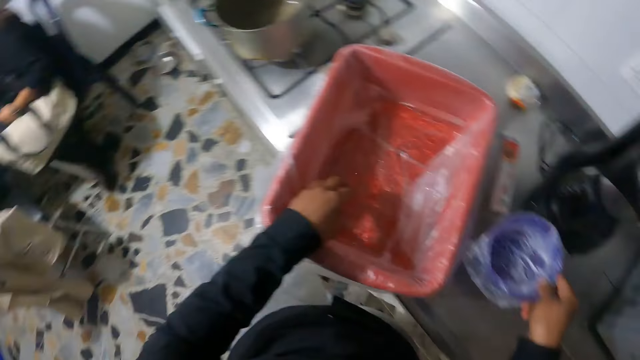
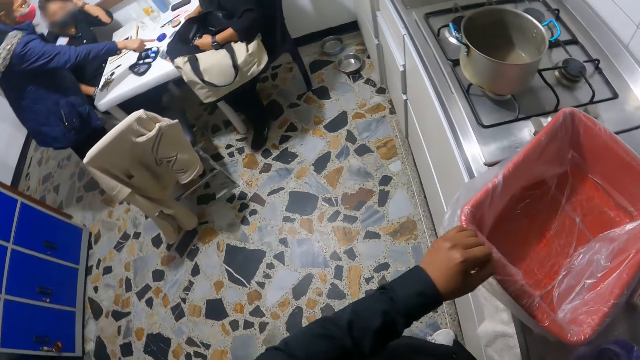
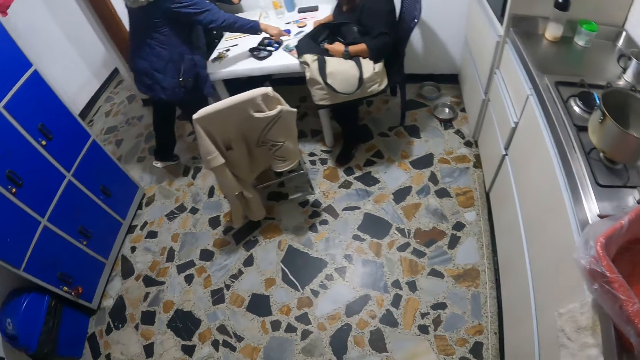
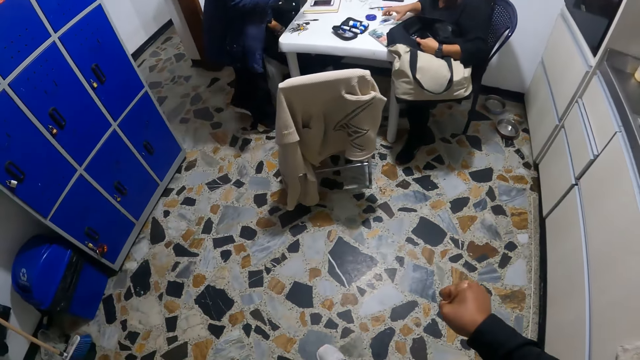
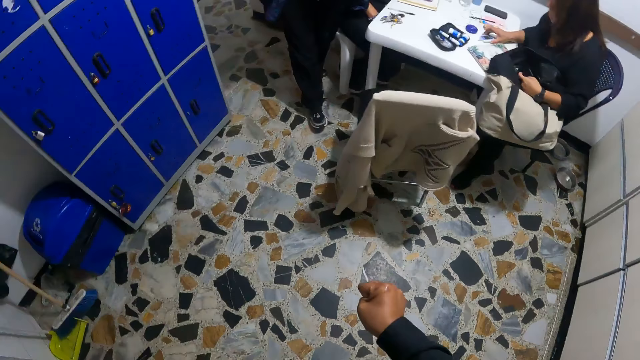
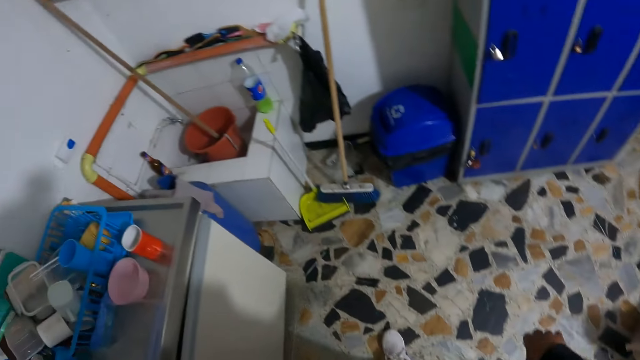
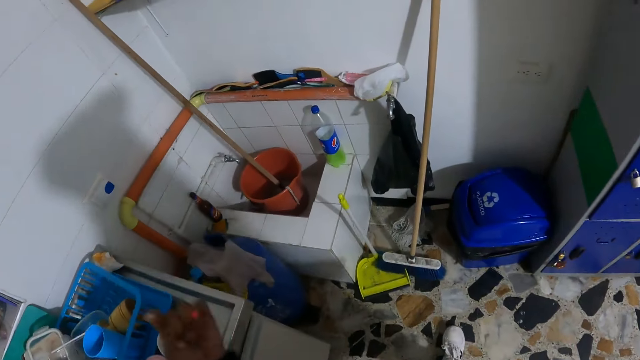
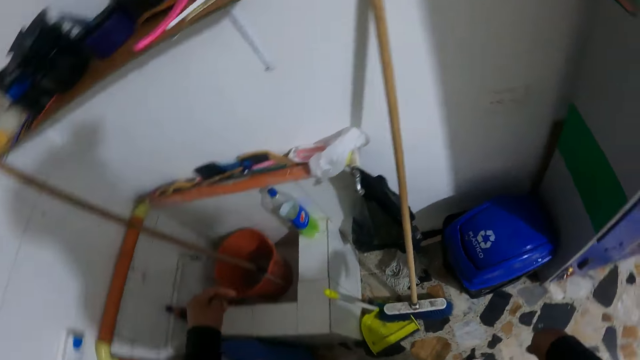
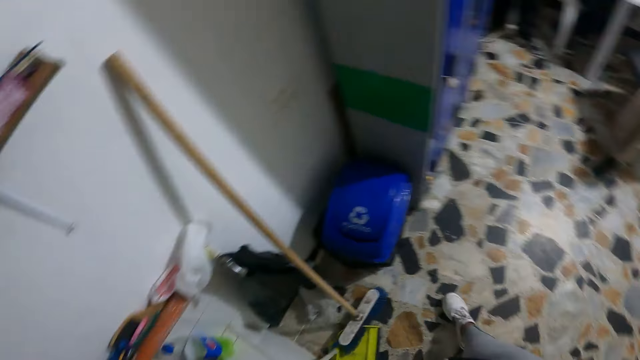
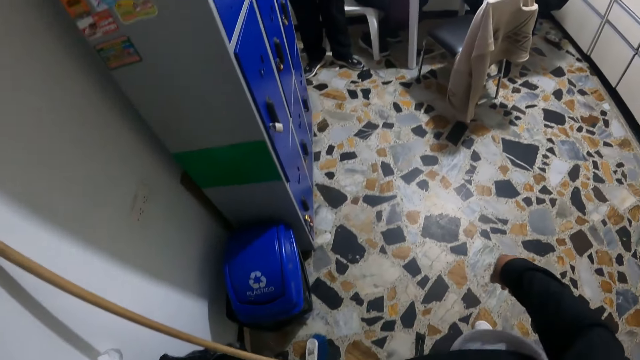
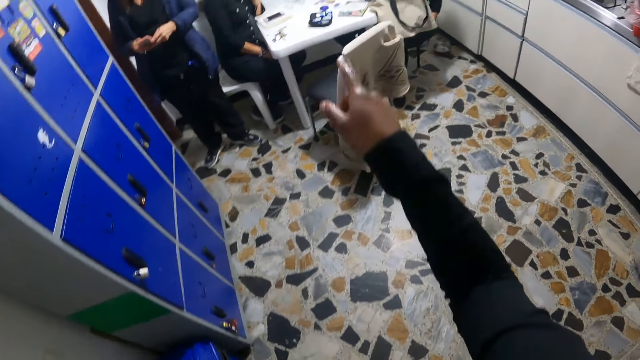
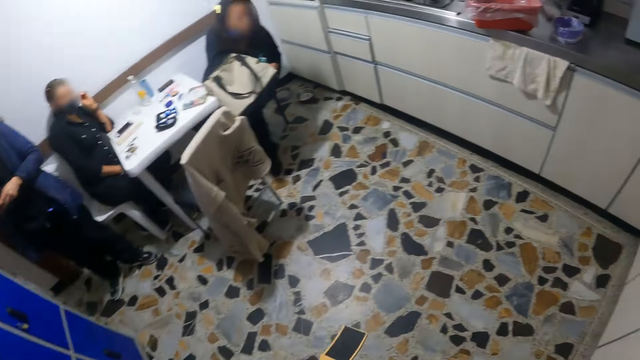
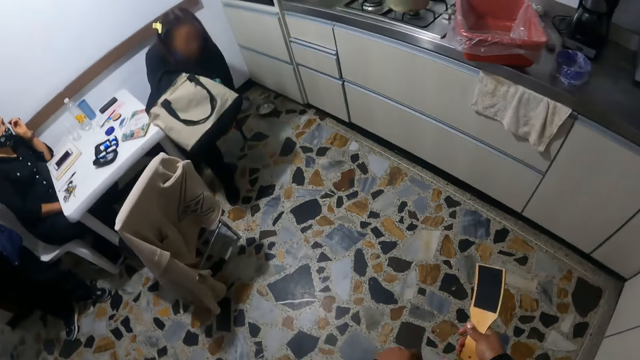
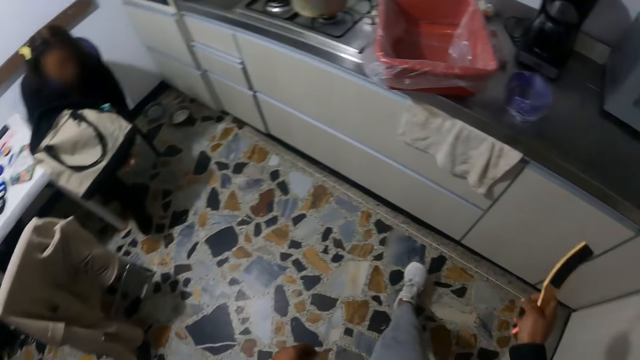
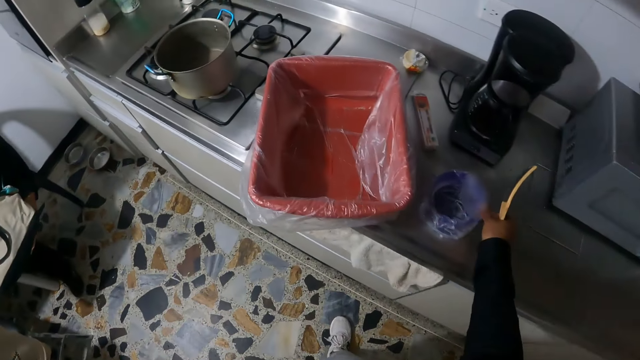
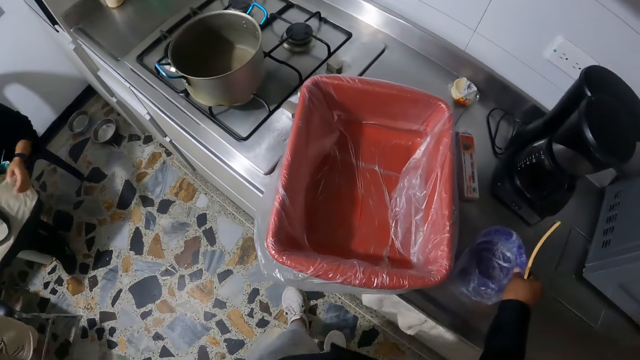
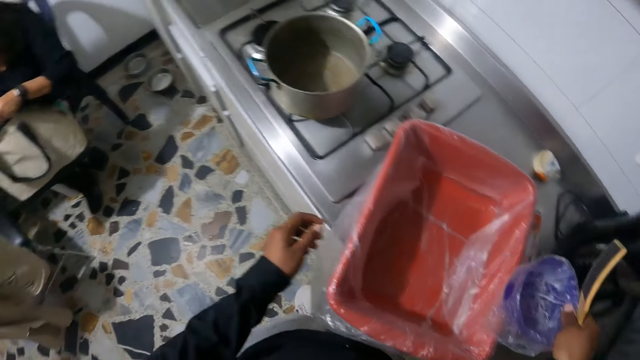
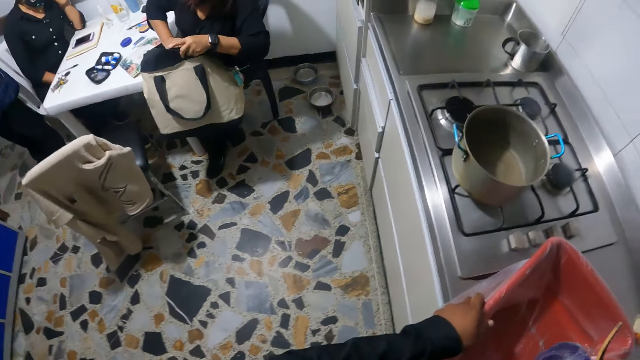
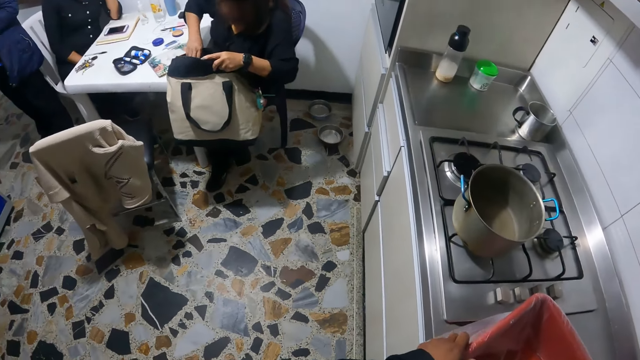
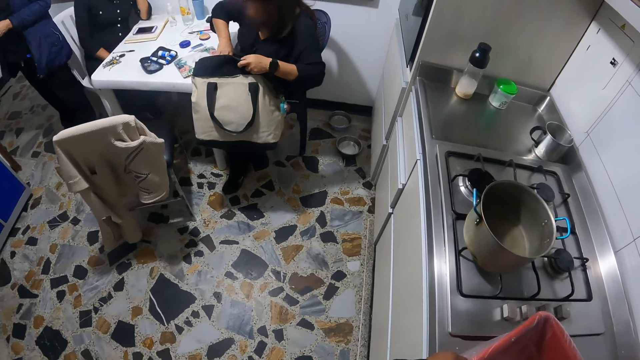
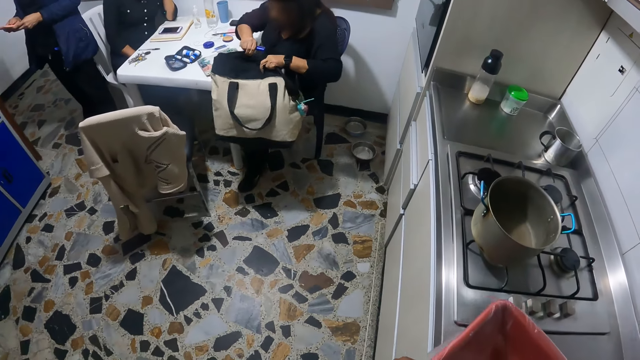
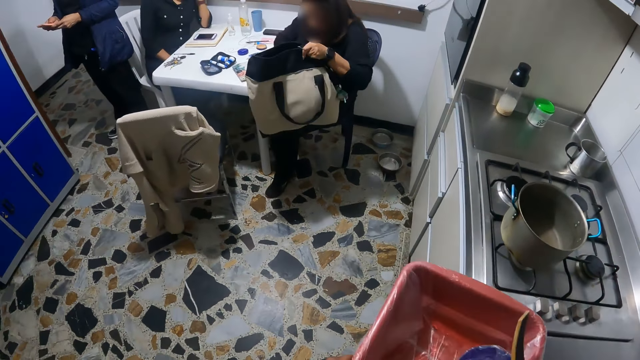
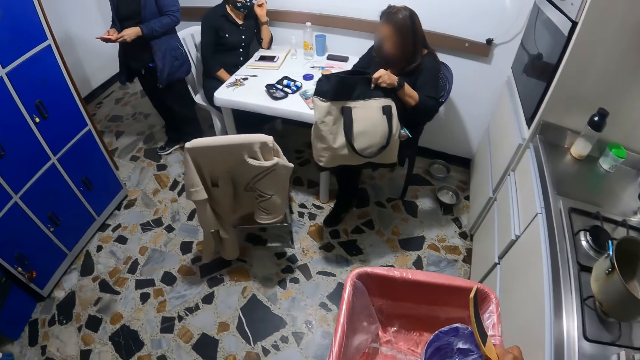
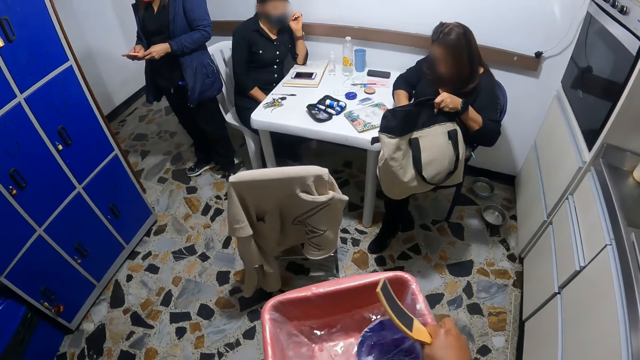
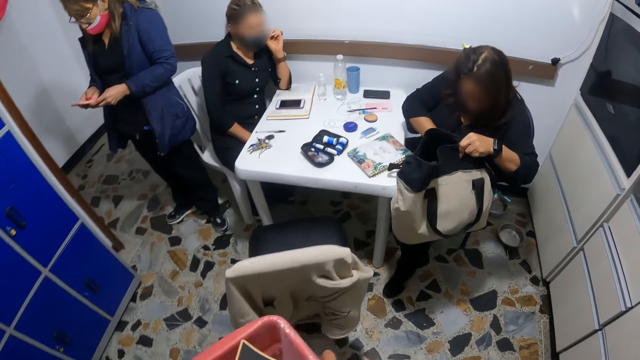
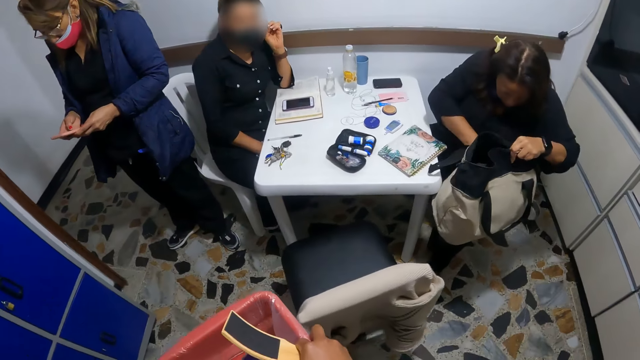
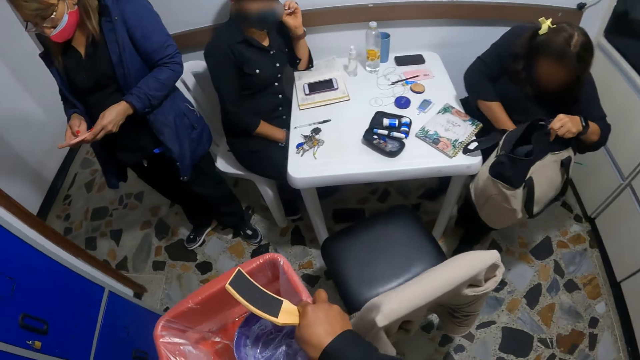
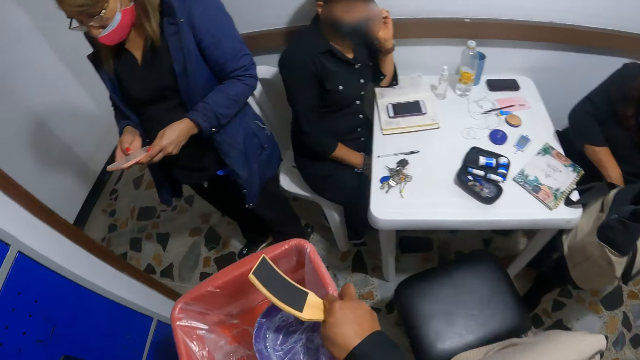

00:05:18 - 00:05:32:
The woman points at the table with her right hand. The camera wearer places a blue container on the counter top. She walks in the house and points at something. Another woman searches the bag on her lap with her right hand. The camera wearer walks. She picks the bowl of water or blue container from the kitchen cabinet with her right hand. The other woman holds the bag with her left hand. The camera wearer holds the bowl of water on the kitchen cabinet with her left hand. The other woman searches the bag on her lap with her right hand. The camera wearer places the blue container in a container. The first woman operates the phone with both hands. The other woman lifts the bag from her lap with both hands. The camera wearer picks the container. She walks.

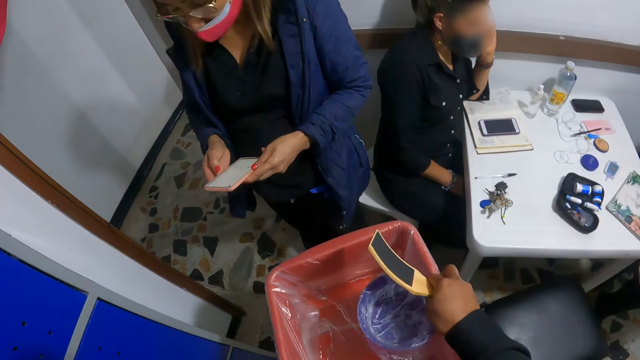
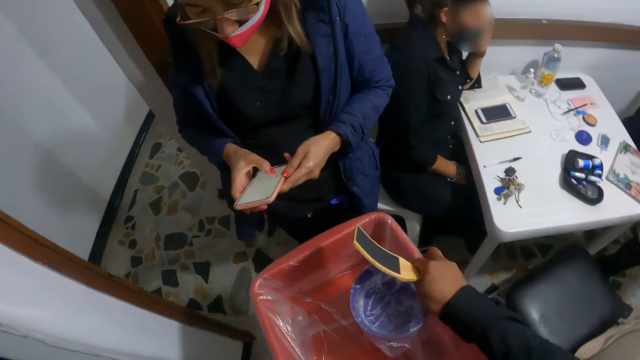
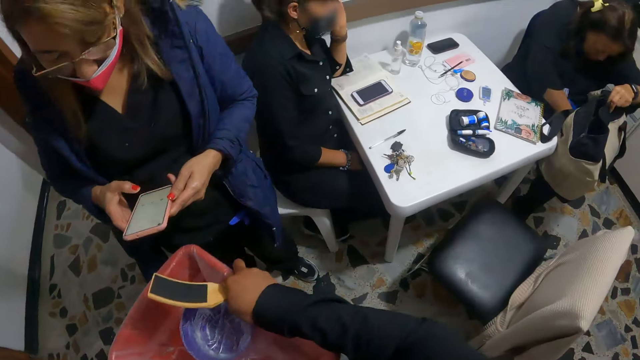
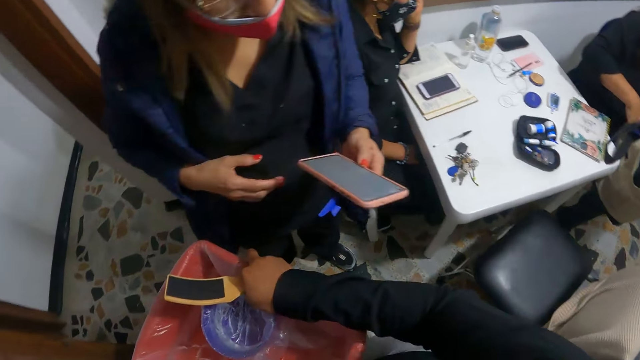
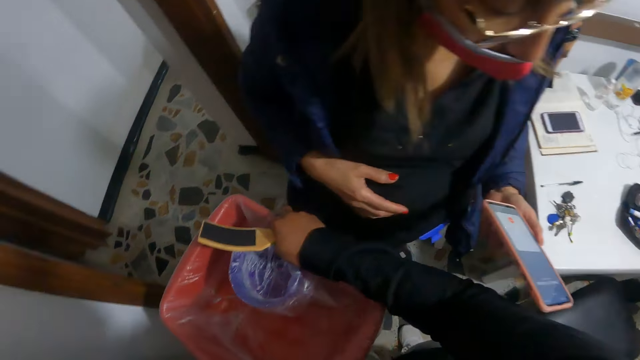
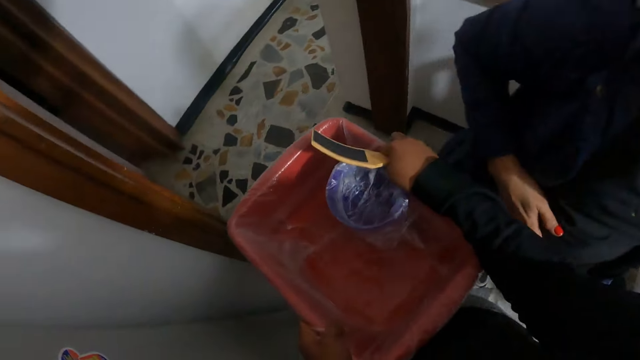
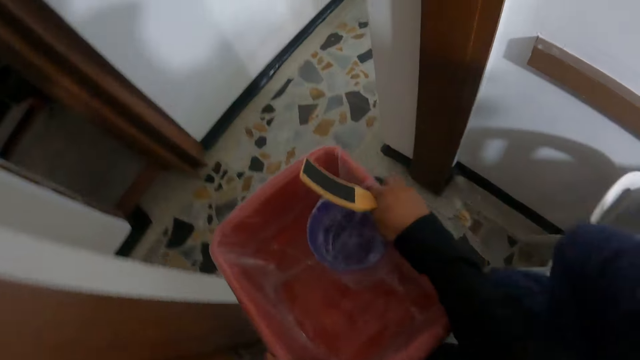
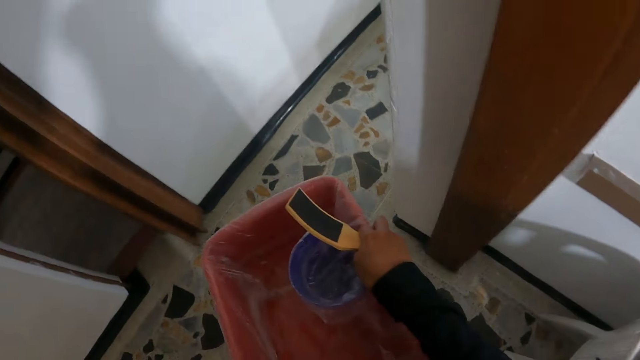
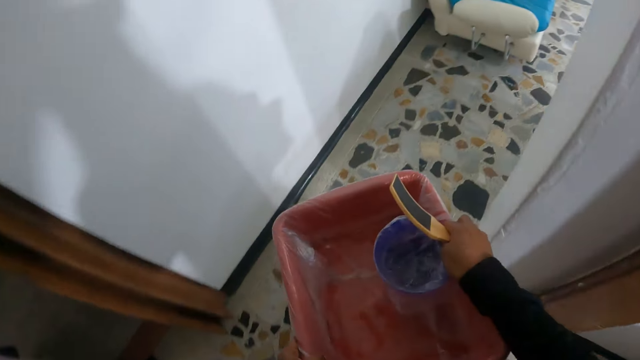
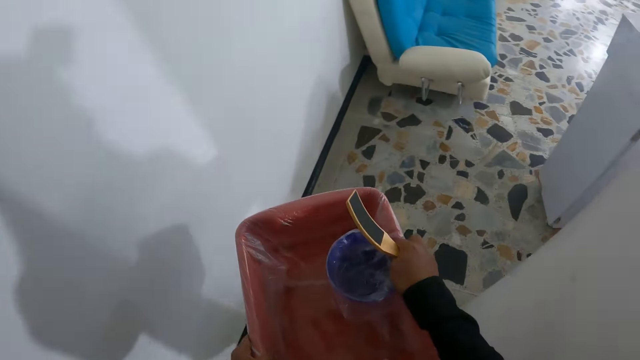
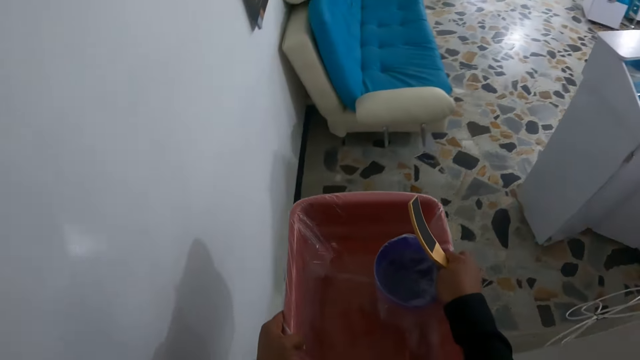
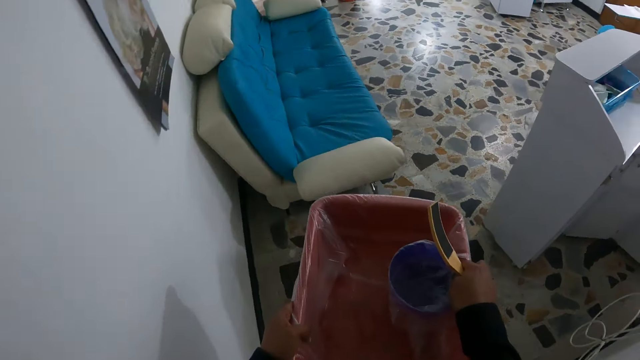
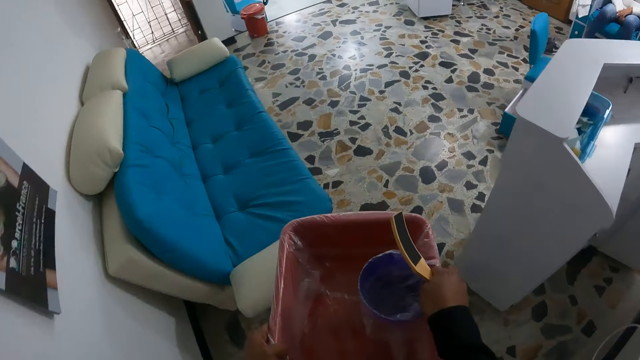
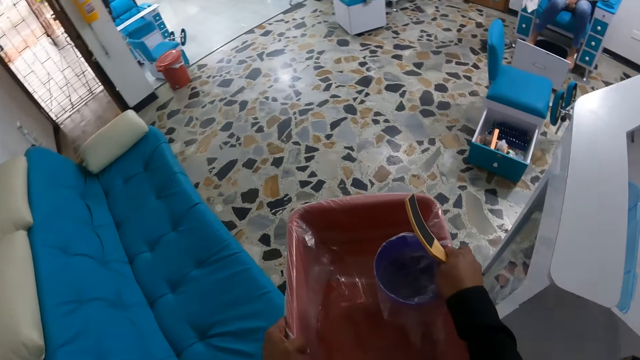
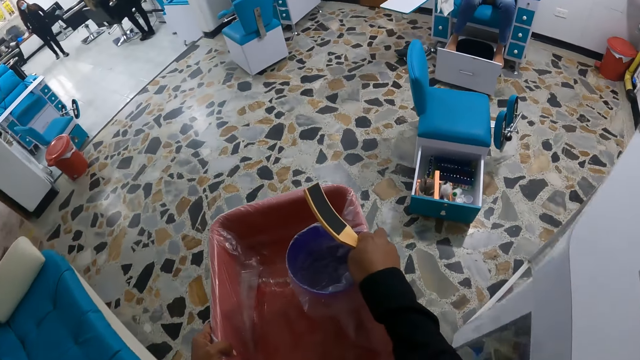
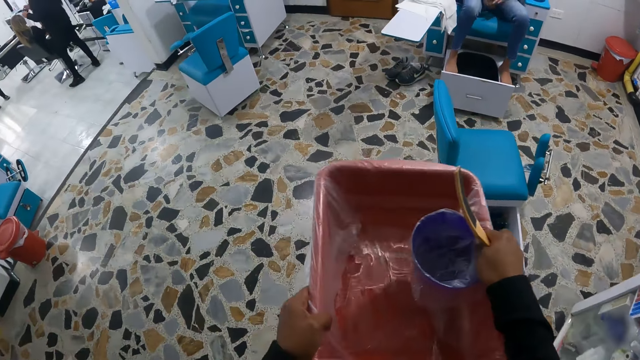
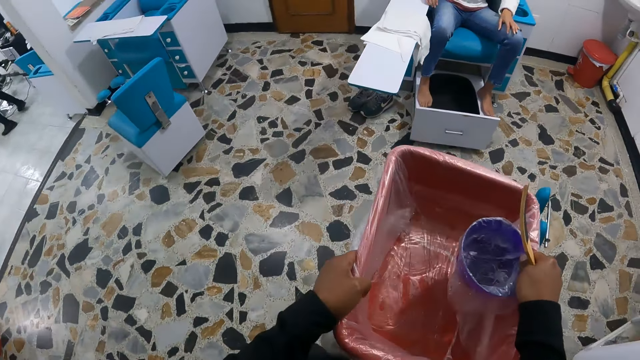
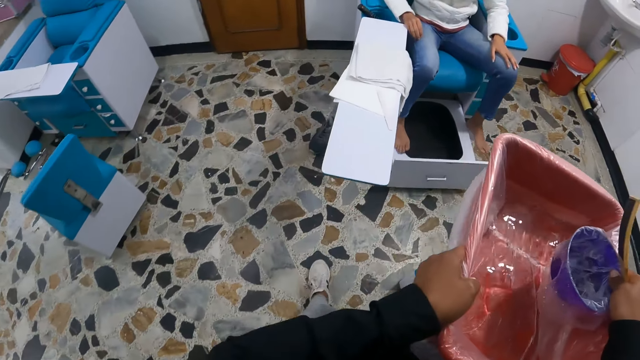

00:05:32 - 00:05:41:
The camera wearer walks past the woman. The woman holds the phone with her left hand.
